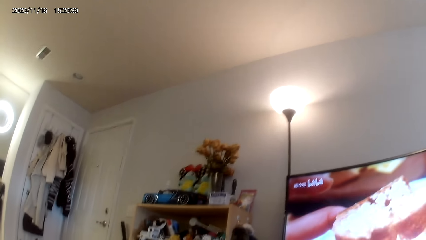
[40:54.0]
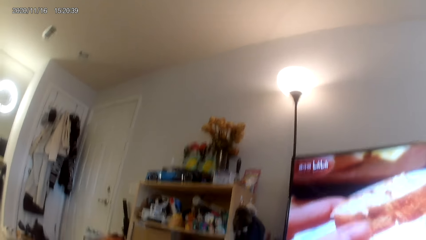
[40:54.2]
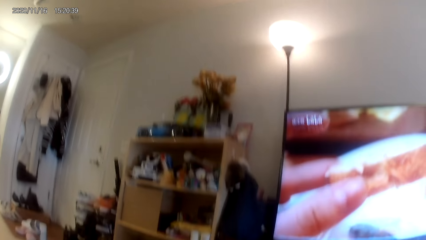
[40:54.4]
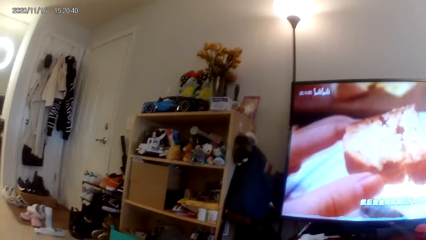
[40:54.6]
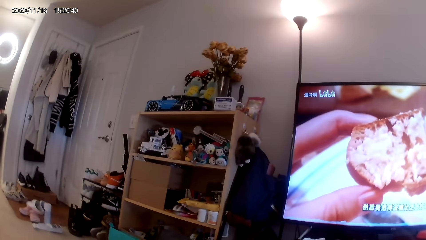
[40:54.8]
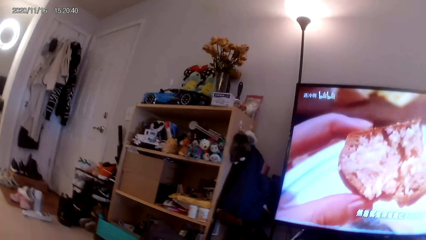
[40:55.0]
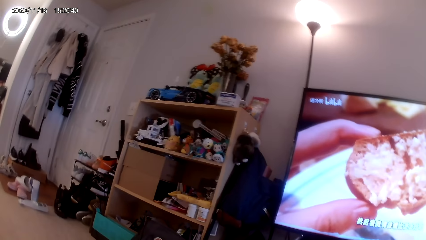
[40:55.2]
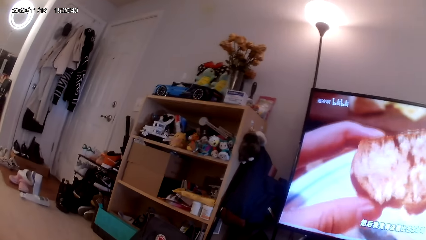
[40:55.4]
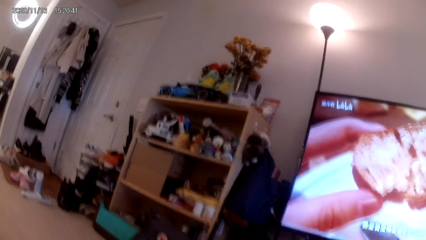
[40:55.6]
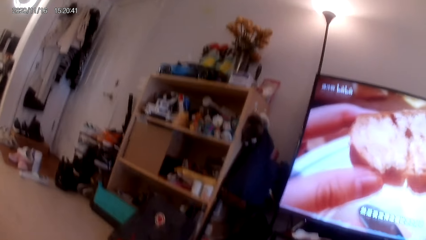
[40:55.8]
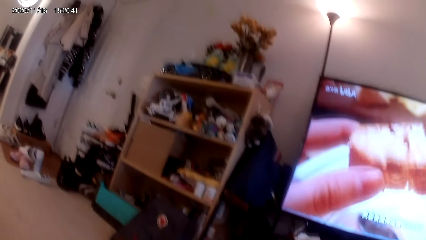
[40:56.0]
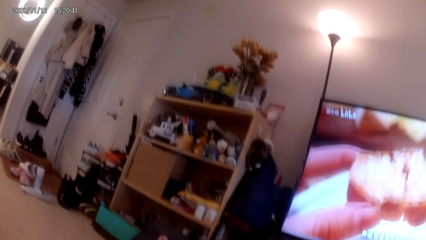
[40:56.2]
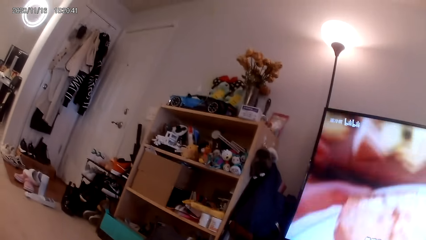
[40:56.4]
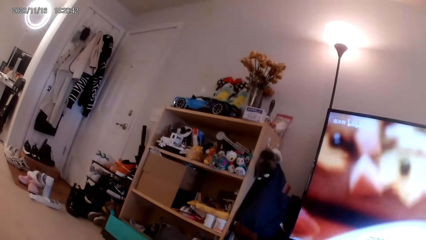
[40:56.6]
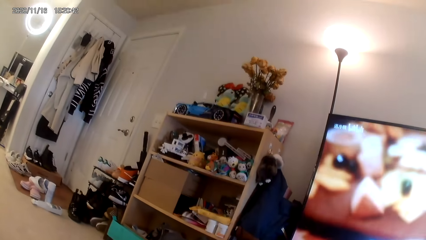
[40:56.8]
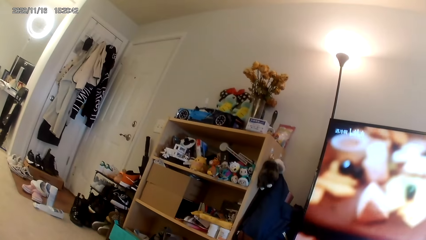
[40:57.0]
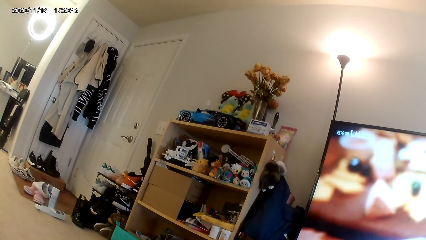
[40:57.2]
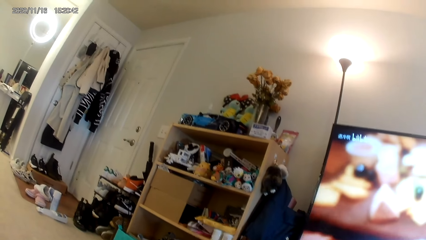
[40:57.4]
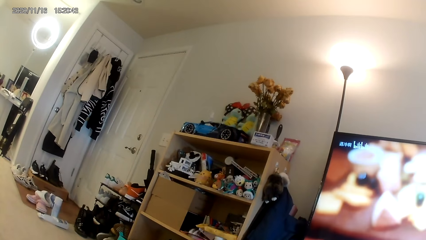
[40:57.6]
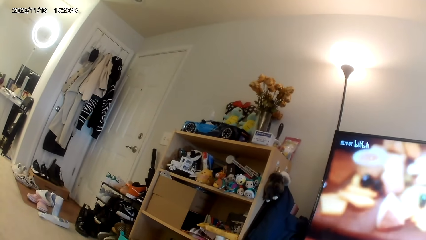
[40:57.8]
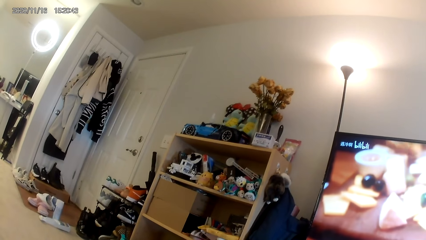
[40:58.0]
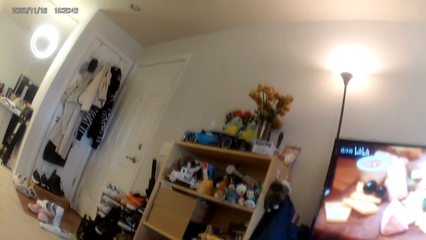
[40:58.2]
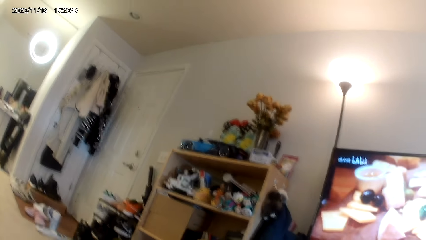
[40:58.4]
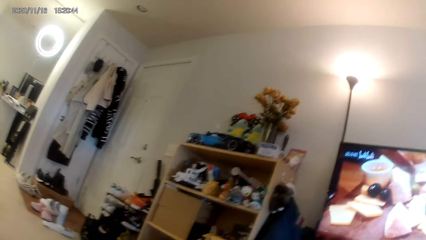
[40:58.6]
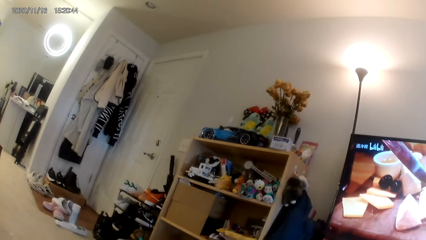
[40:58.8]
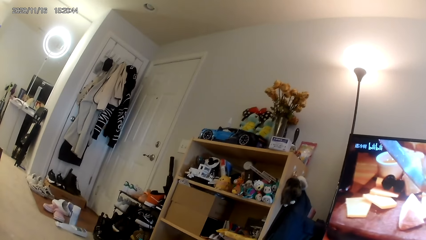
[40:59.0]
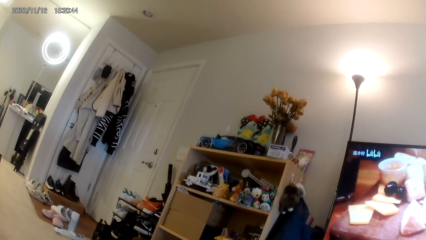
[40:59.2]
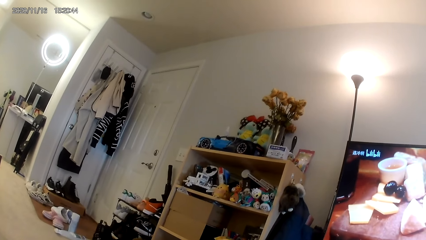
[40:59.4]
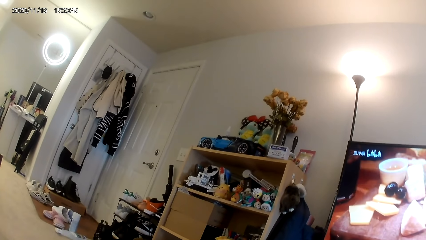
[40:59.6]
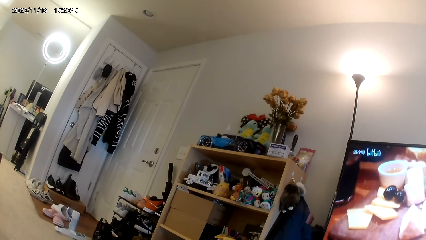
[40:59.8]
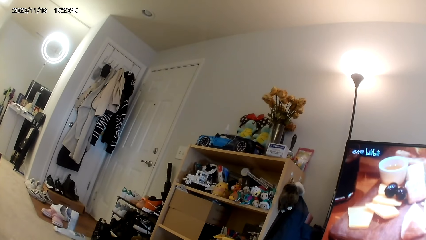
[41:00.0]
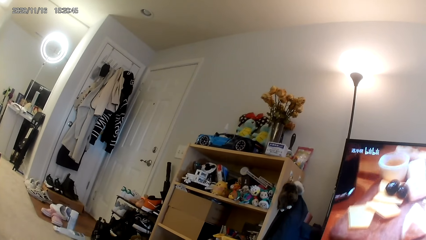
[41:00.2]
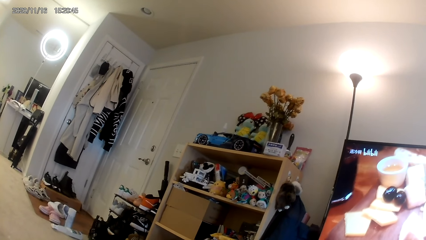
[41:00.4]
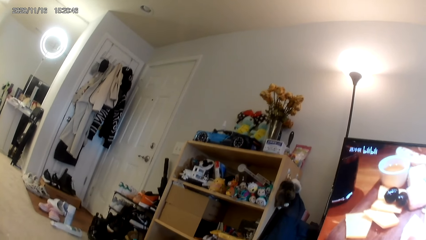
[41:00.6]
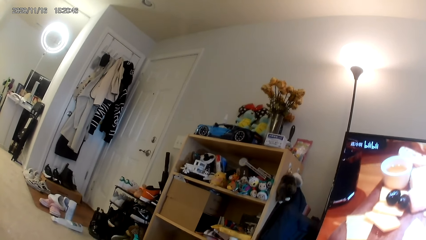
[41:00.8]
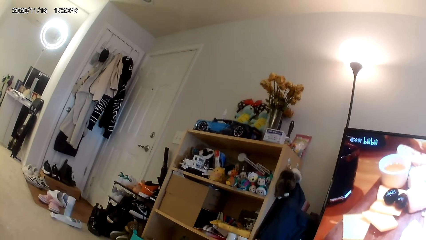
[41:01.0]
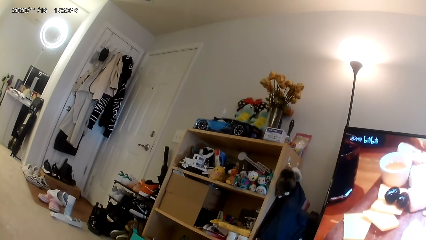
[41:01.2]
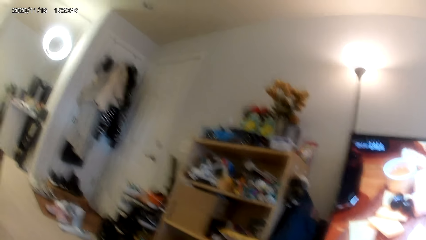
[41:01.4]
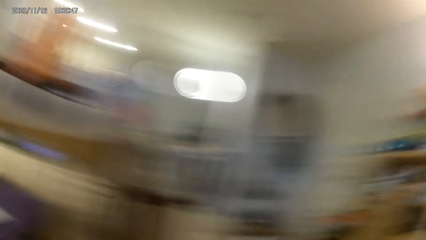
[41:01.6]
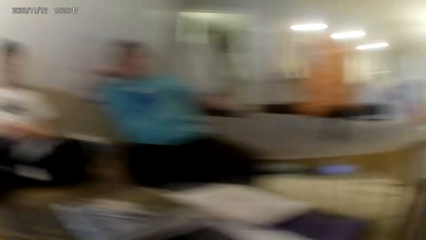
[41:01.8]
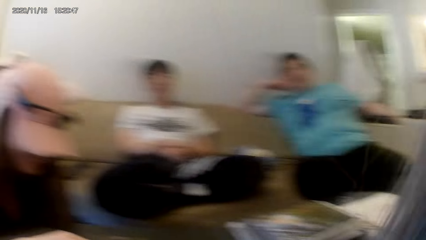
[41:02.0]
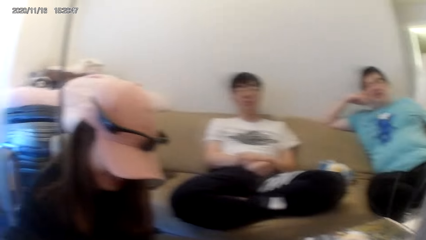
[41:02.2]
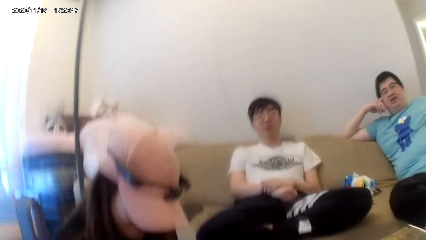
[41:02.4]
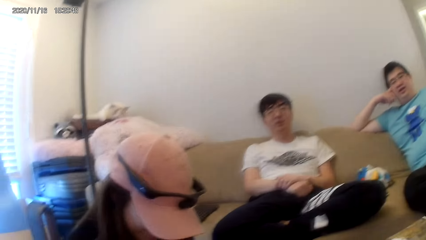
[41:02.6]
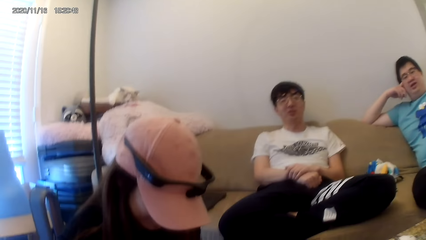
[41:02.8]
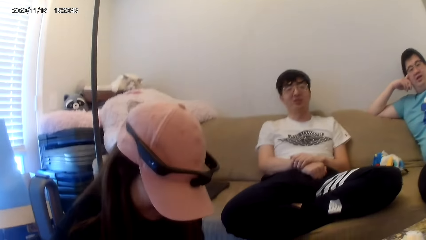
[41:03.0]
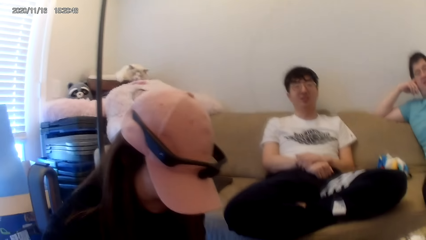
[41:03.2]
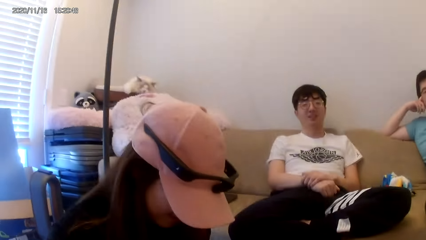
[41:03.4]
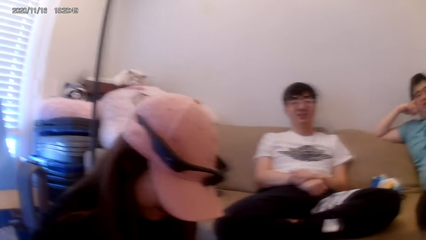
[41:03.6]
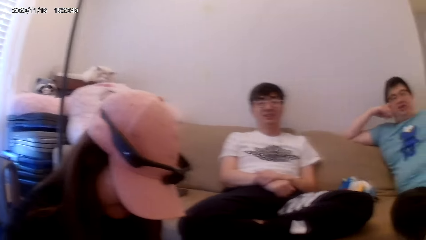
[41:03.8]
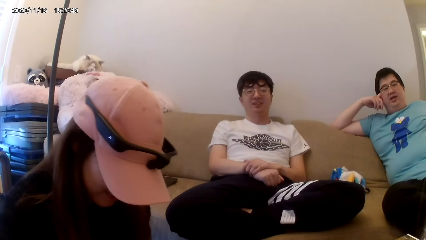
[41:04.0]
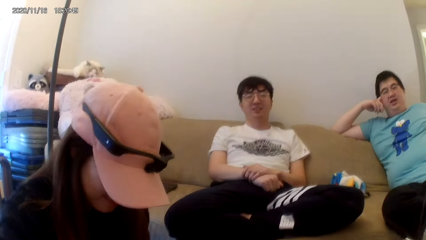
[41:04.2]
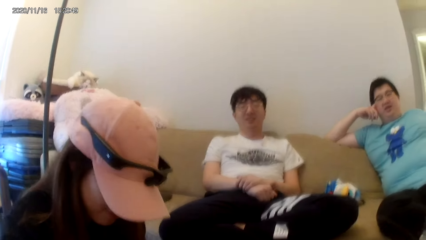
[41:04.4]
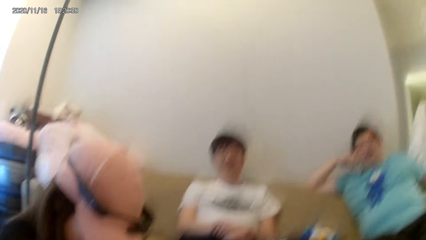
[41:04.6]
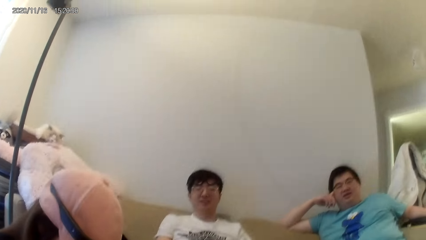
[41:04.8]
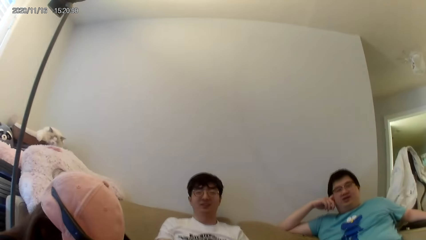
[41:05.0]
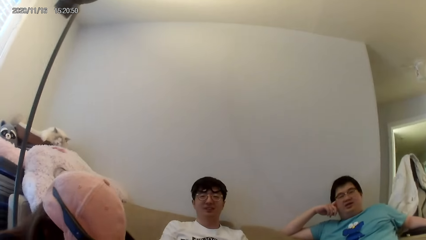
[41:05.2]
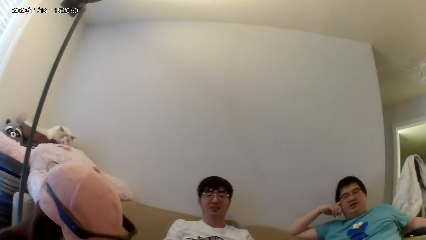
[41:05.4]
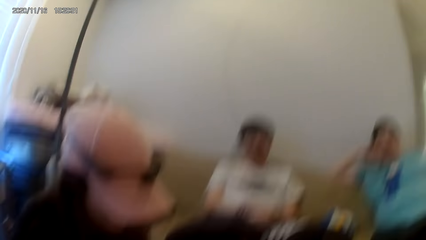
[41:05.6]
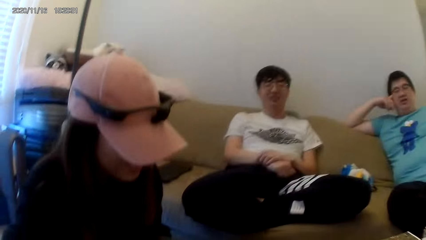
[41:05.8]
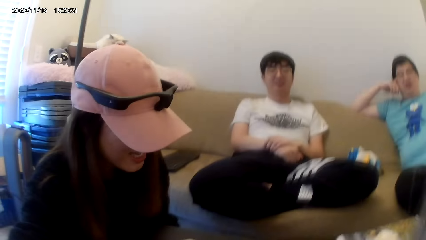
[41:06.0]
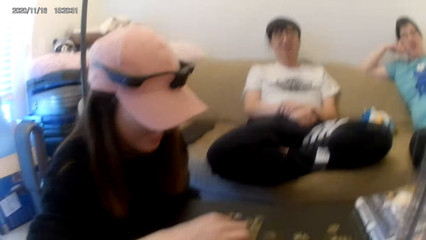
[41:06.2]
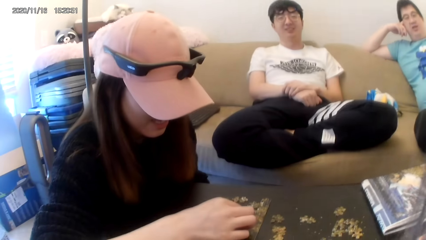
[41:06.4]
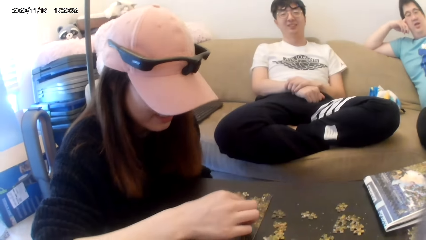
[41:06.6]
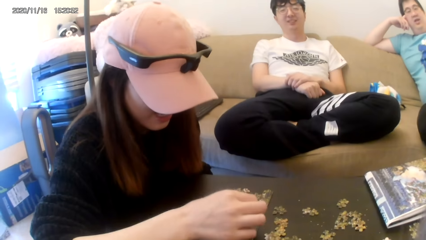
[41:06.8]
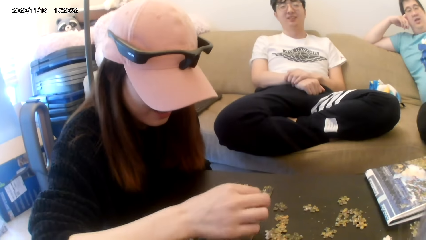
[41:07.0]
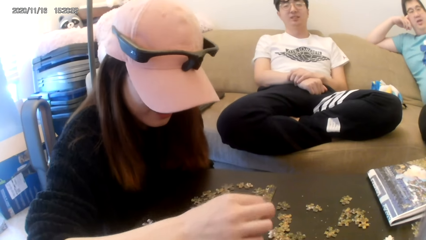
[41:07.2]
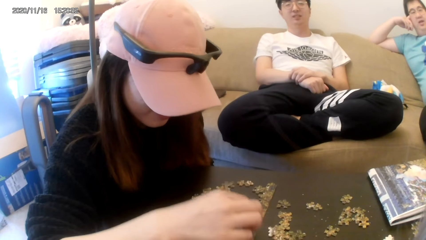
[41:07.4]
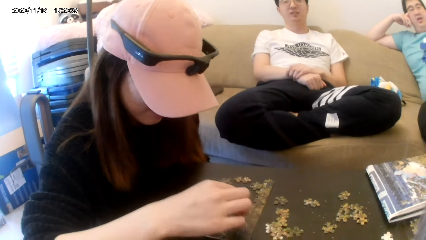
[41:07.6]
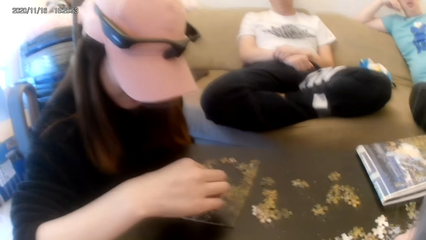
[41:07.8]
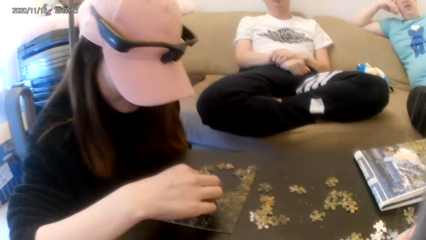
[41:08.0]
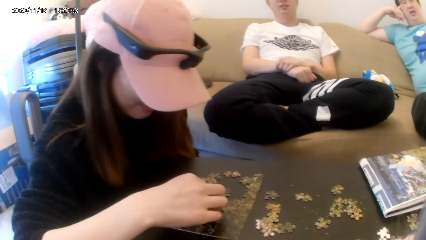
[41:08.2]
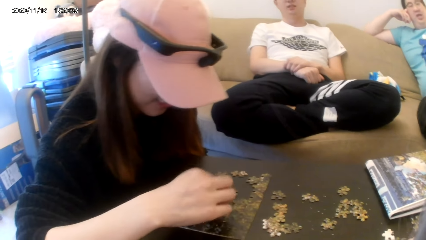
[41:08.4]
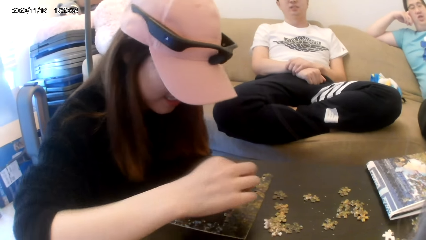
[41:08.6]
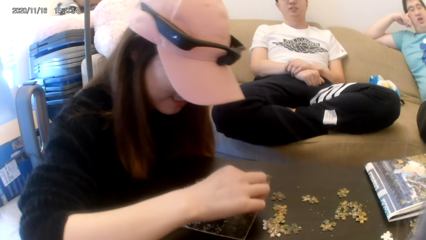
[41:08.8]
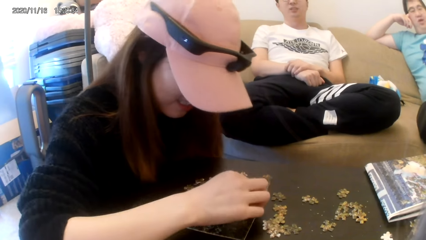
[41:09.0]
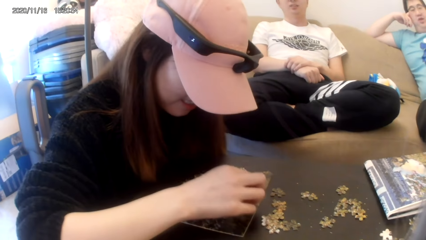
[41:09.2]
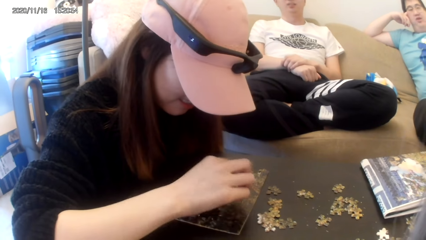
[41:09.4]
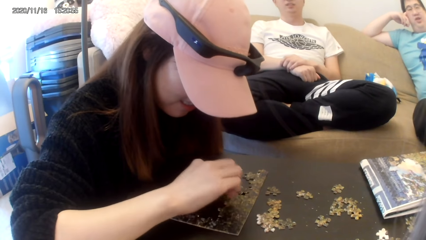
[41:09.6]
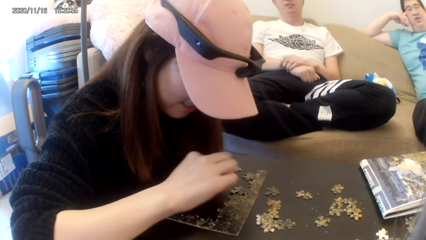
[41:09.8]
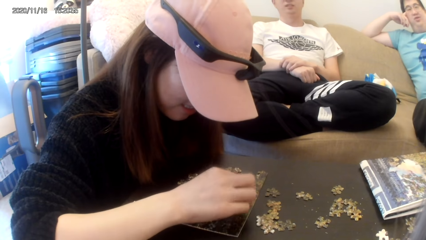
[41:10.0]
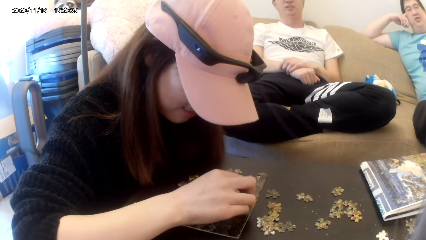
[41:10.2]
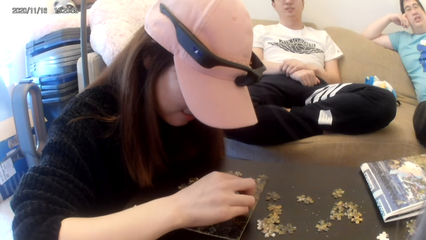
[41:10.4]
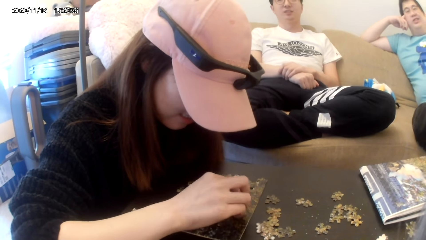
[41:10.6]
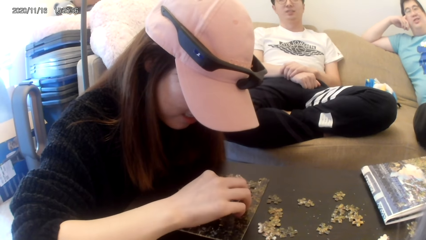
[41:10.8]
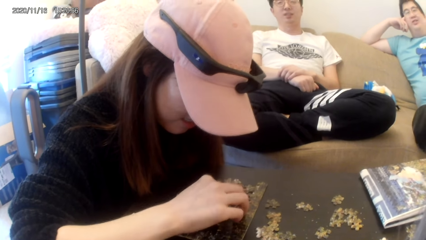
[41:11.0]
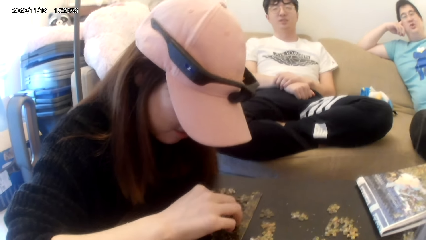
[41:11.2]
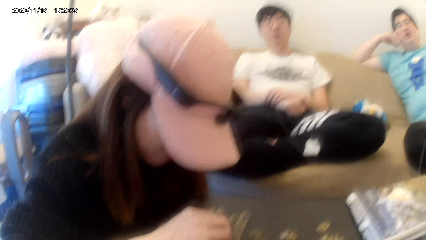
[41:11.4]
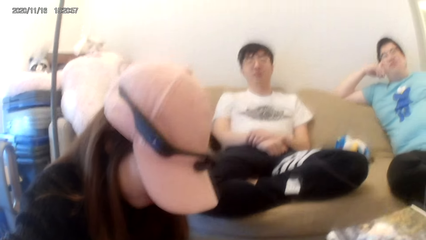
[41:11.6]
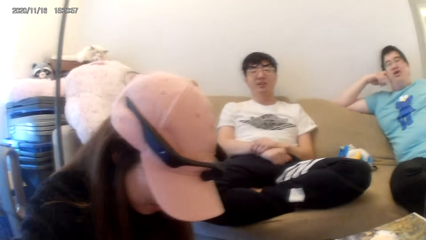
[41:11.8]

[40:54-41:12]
The camera wearer looks at the TV. They look at the friends. A woman arranges the puzzles.
